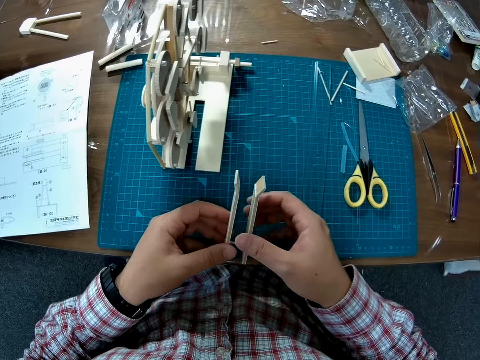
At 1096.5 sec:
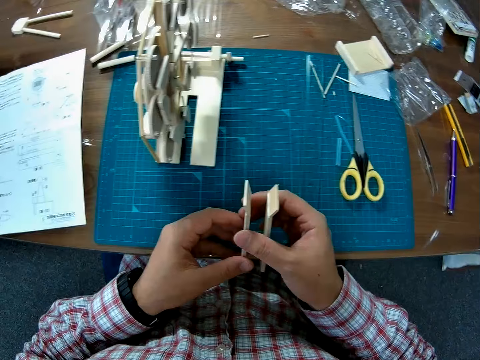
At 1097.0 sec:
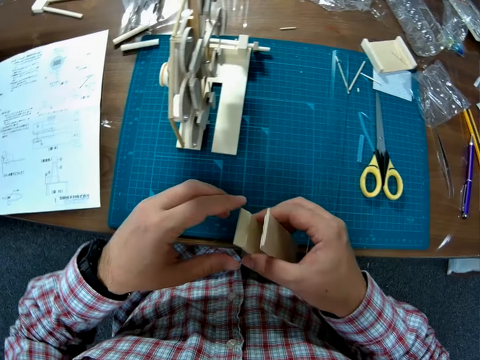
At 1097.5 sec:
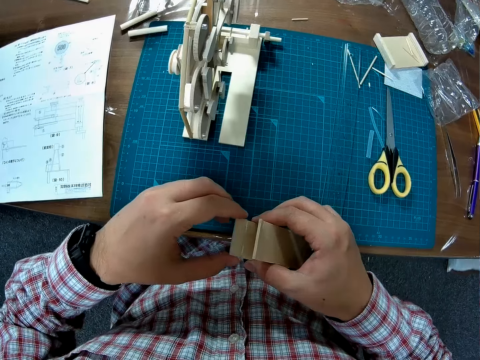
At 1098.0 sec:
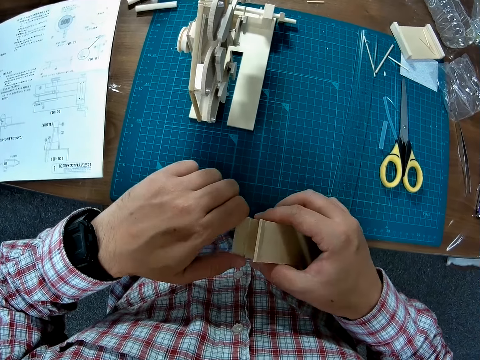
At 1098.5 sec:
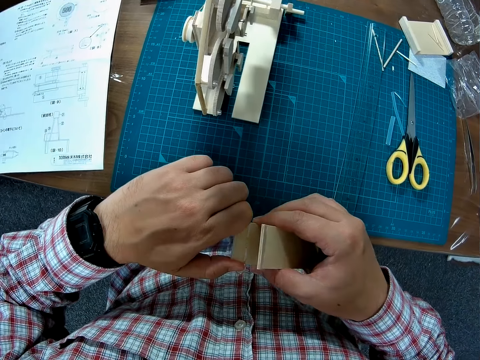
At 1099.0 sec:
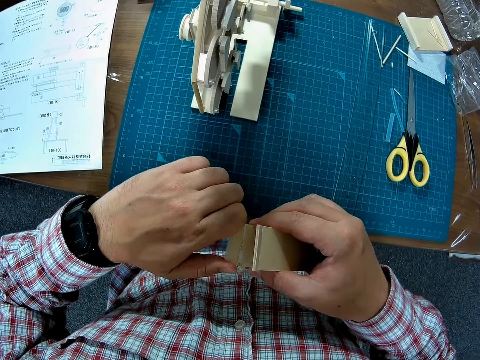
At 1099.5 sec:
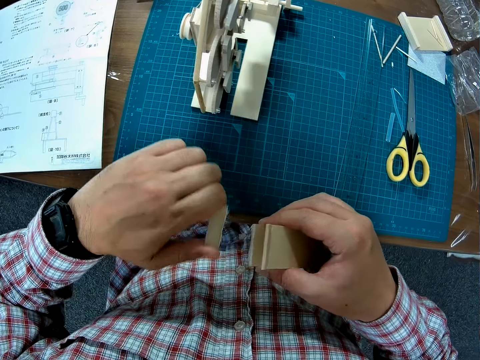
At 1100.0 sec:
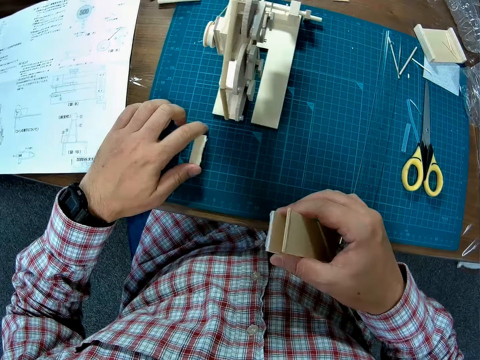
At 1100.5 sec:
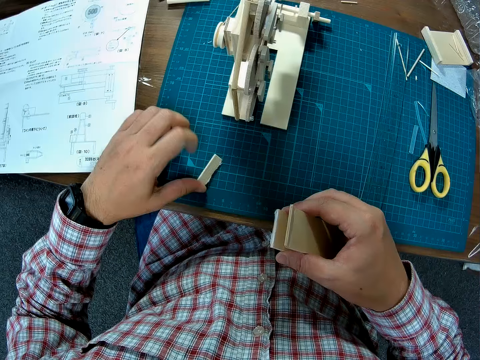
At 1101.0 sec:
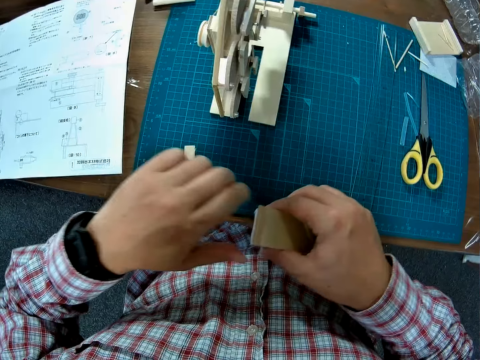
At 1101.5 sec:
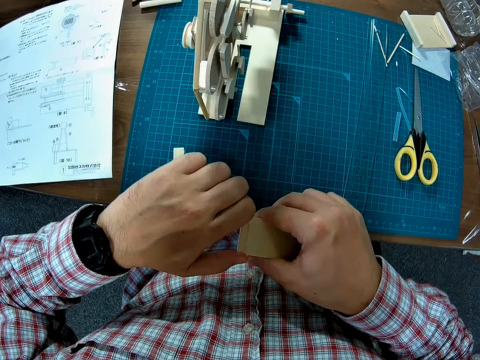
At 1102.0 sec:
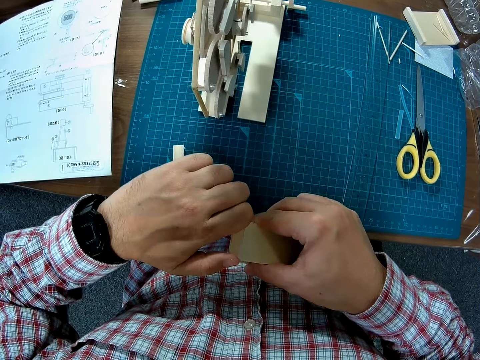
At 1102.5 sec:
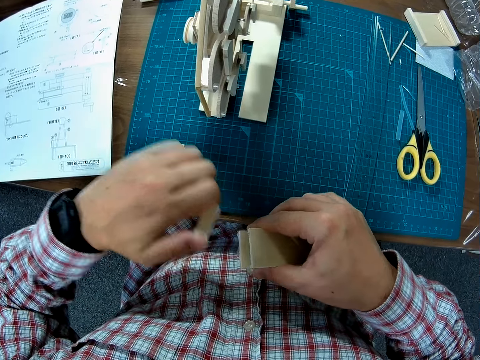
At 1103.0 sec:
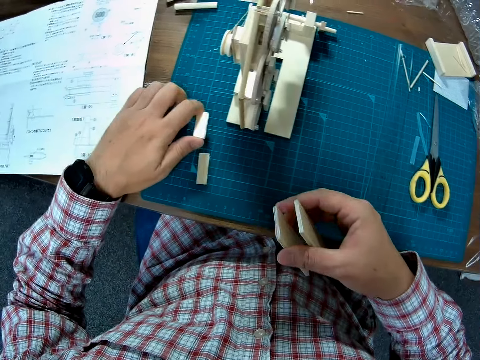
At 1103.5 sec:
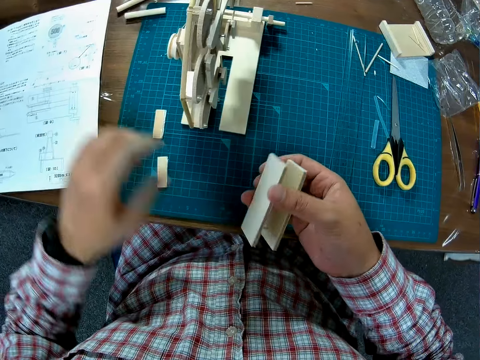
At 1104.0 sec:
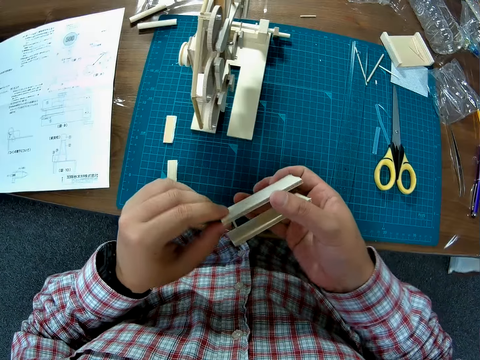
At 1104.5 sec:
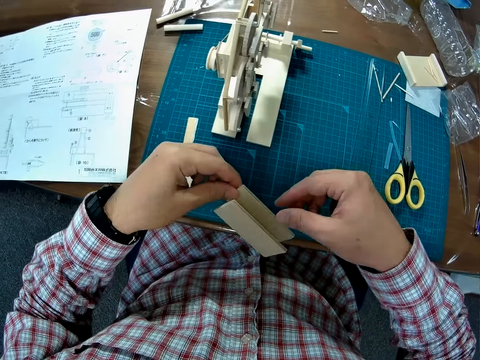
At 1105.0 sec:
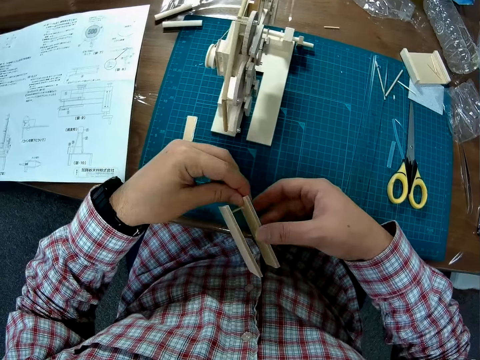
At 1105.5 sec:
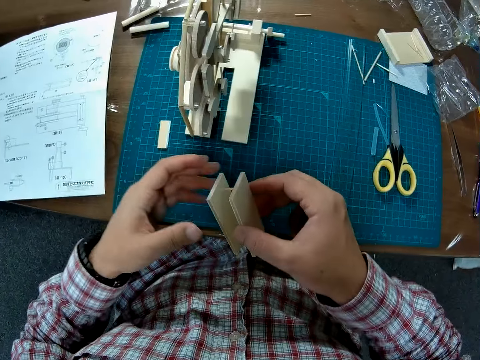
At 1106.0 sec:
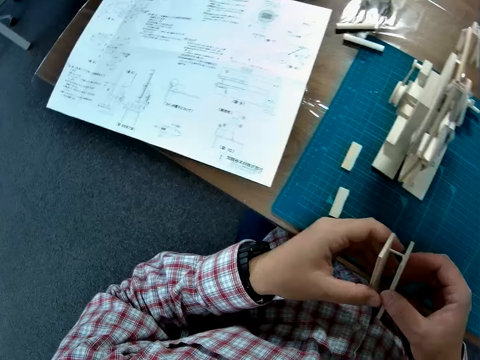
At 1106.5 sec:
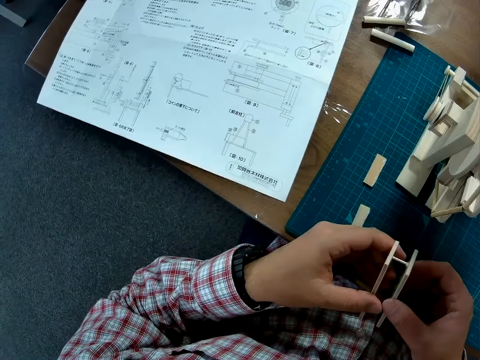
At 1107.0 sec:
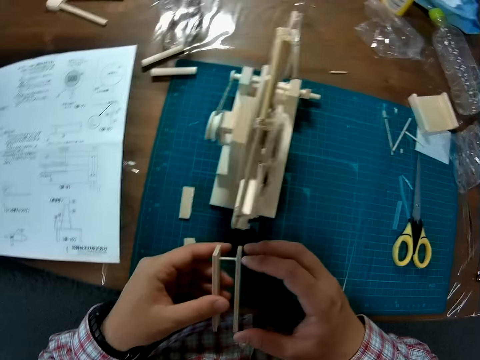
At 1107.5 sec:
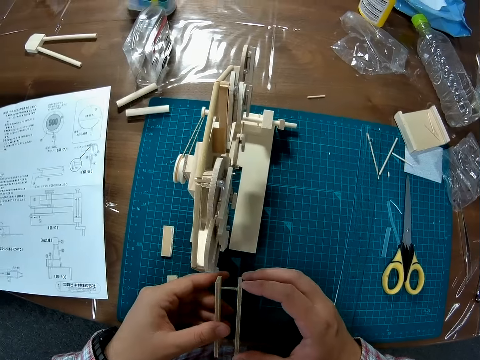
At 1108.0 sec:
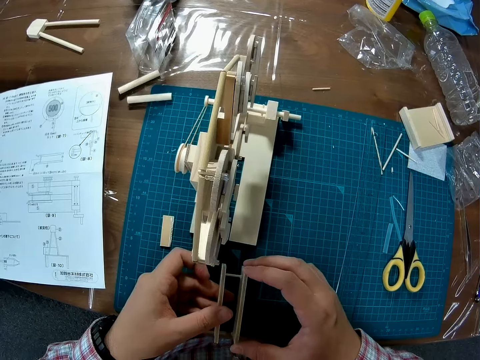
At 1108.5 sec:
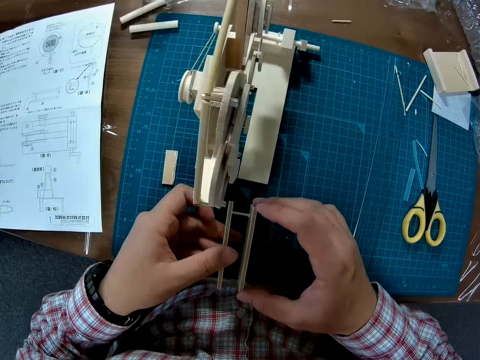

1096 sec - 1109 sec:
The camera wearer passes the wooden piece of the wooden mechanical model to his right hand. He holds the wooden piece of the wooden mechanical model with his right hand. He dismantles the wooden piece of the wooden mechanical model with his left hand. He drops the broken wooden piece. He breaks the wooden piece and drops the broken wooden piece. He examines the wooden piece. He passes the wooden piece of the wooden mechanical model to his left hand. He holds the wooden piece of the wooden mechanical model with his hands.

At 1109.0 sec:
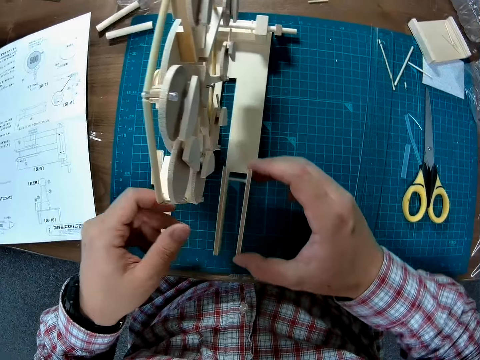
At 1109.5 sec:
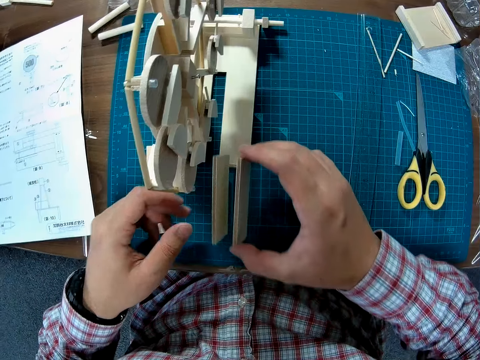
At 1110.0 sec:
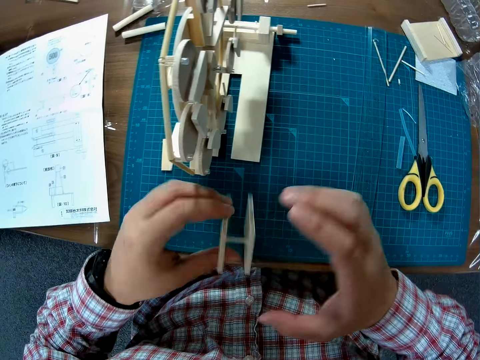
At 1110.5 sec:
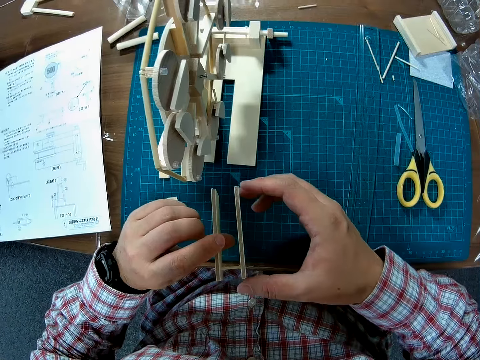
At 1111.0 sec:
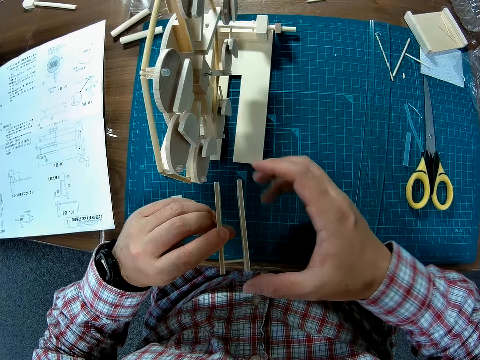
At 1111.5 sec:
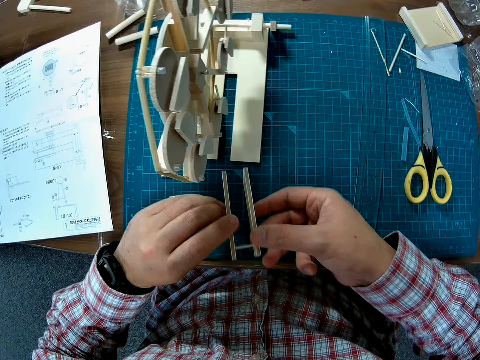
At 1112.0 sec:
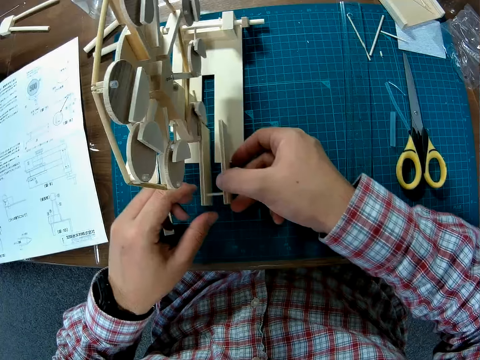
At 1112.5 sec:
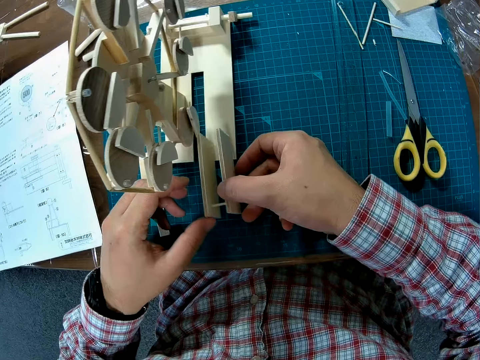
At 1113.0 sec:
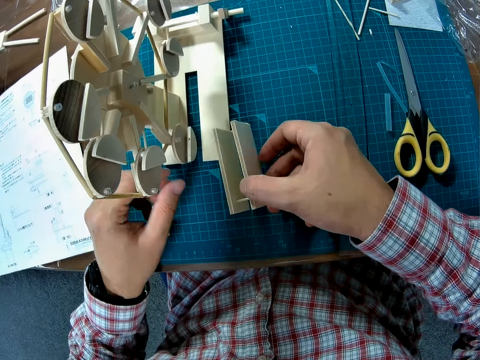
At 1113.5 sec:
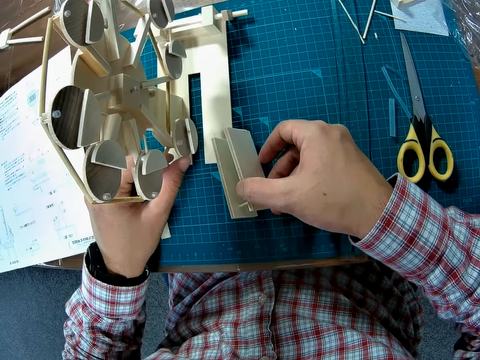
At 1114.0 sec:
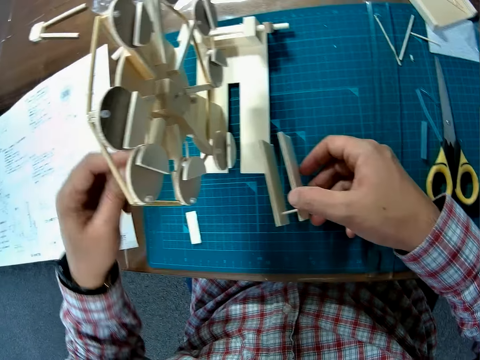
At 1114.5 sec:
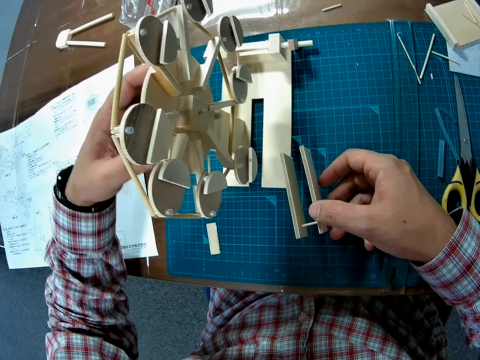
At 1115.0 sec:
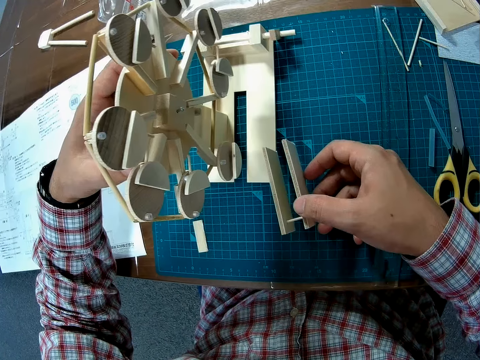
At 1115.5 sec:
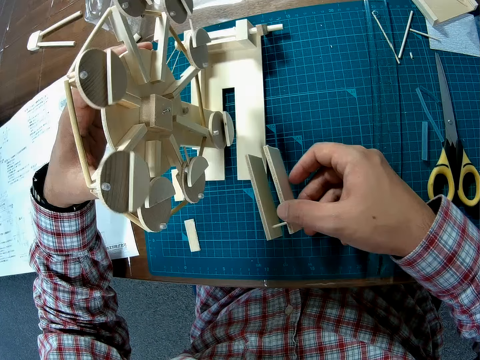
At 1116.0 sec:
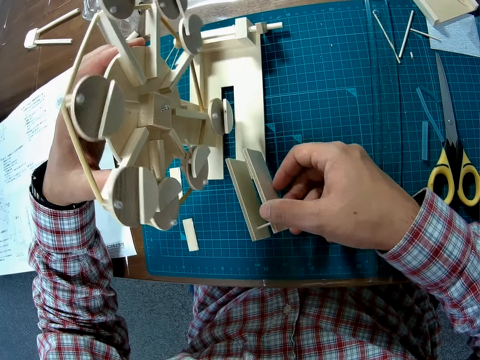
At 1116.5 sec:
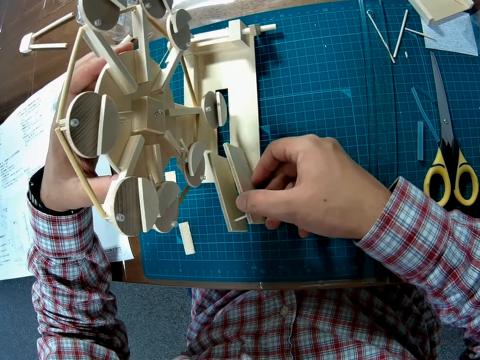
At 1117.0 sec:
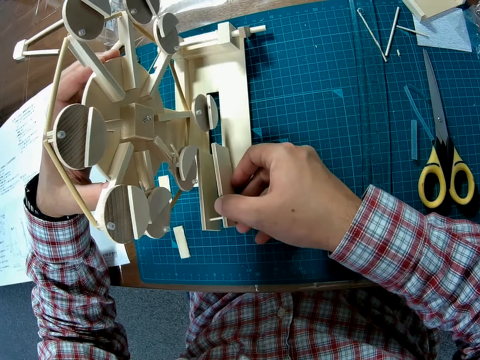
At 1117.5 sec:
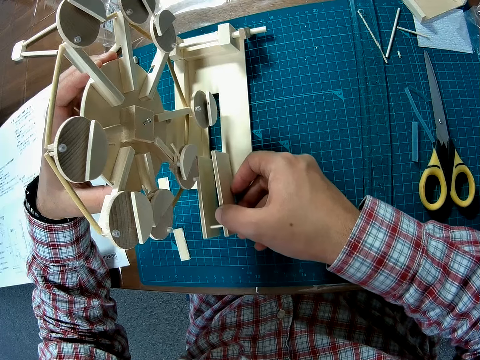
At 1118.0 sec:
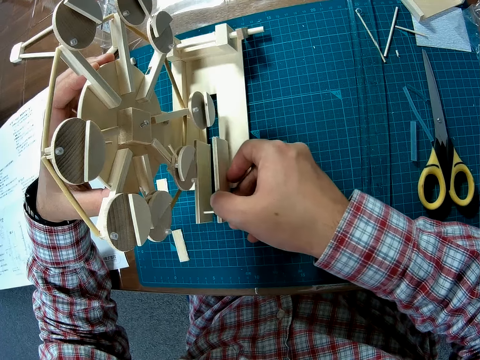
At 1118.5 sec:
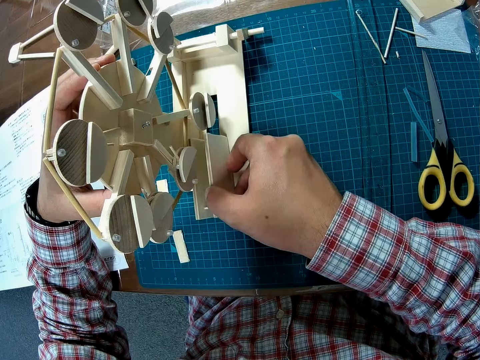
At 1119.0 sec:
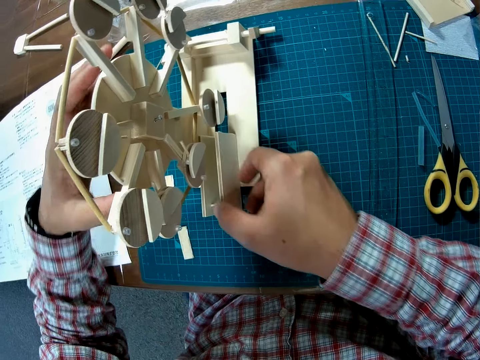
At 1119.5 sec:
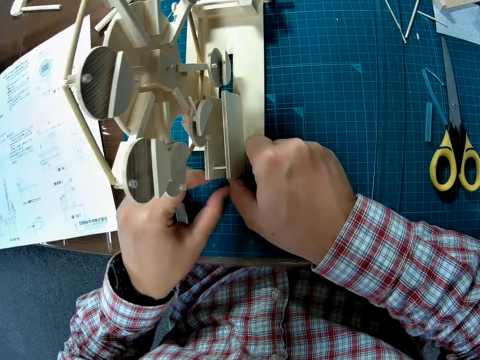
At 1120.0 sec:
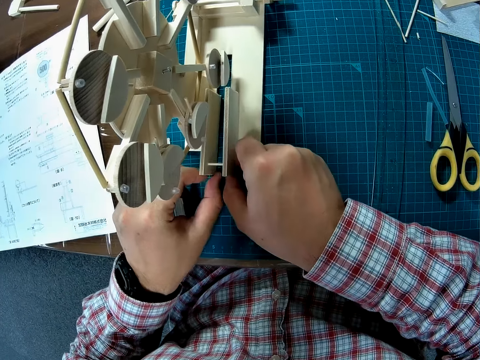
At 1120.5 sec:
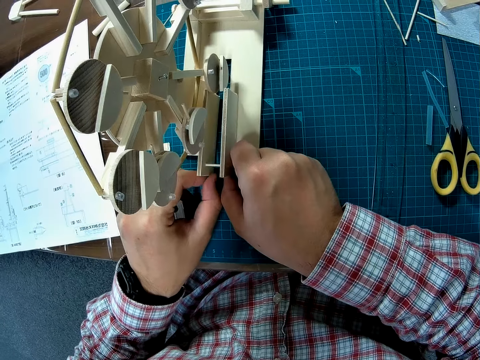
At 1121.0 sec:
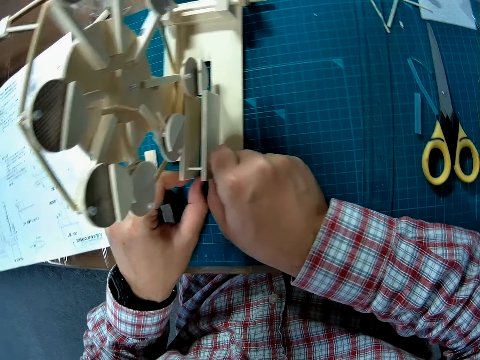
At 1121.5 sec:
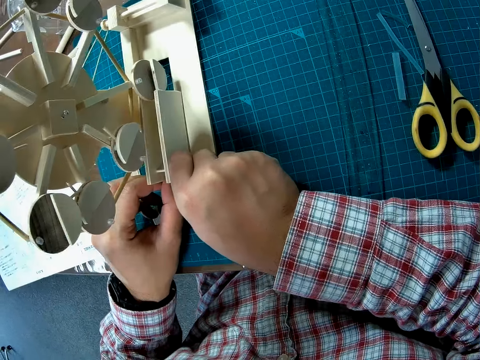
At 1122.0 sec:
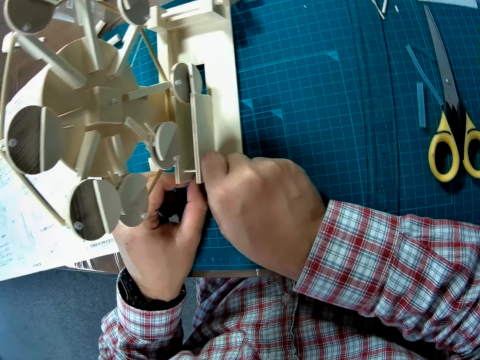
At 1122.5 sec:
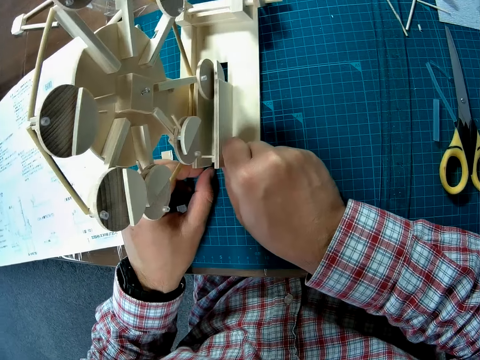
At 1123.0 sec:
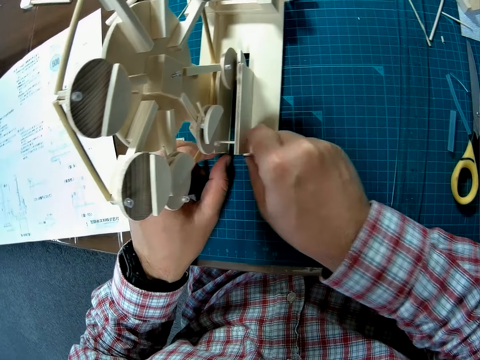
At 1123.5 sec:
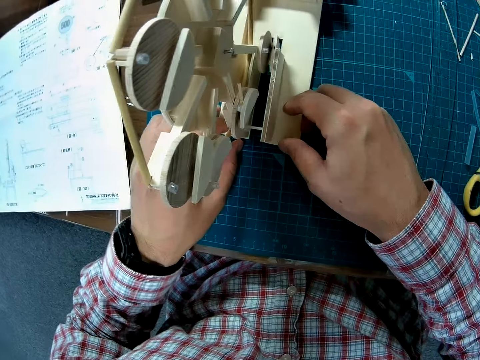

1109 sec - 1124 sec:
The camera wearer turns over the wooden piece of the wooden mechanical model with his hands. He touches the wooden mechanical model with his left hand. He turns the wooden mechanical model with his left hand. He puts the wooden piece of the wooden mechanical model on the base of the wooden mechanical model with his right hand. He adjusts the wooden piece of the wooden mechanical model with his hands.
